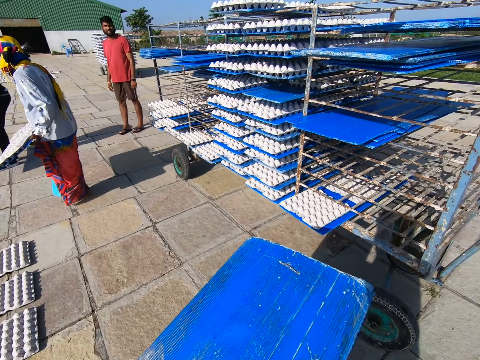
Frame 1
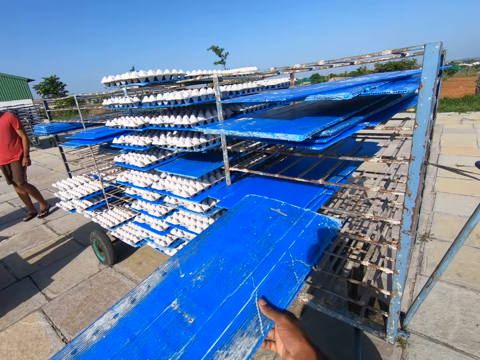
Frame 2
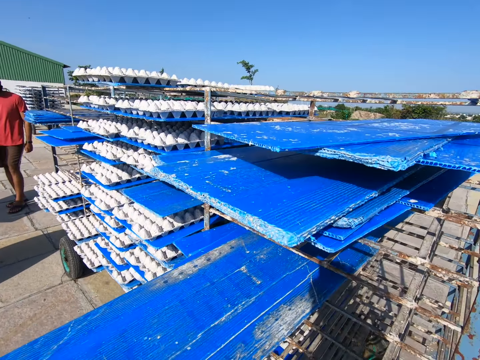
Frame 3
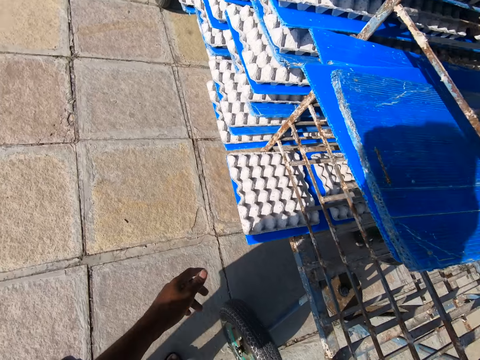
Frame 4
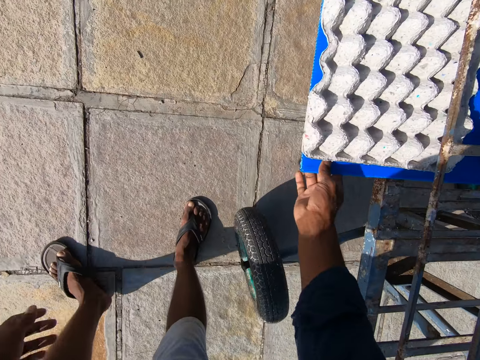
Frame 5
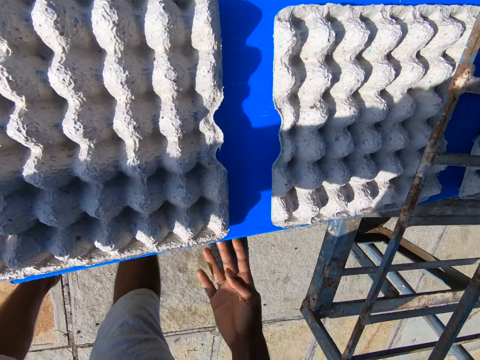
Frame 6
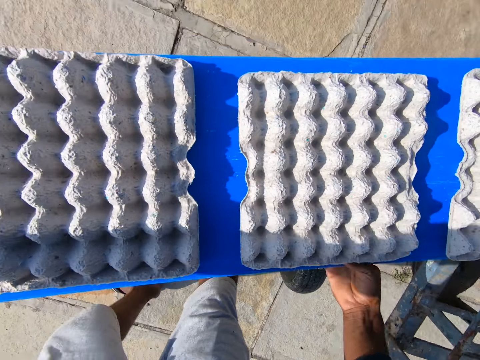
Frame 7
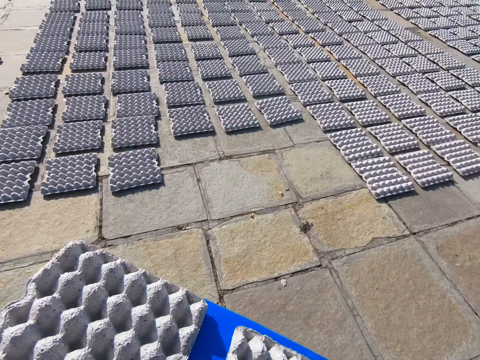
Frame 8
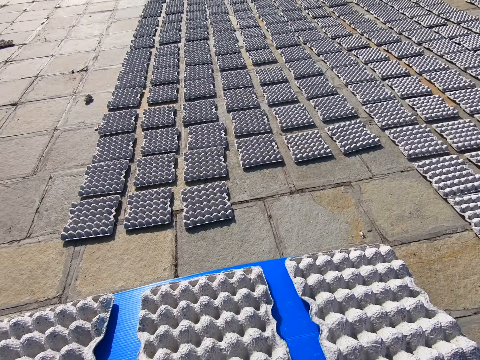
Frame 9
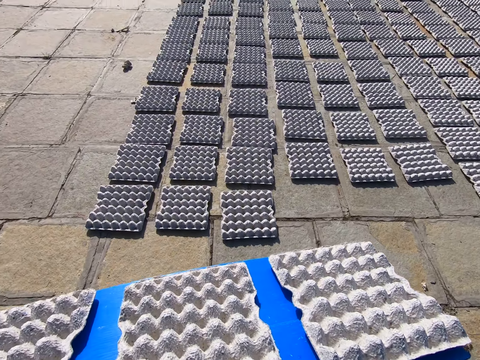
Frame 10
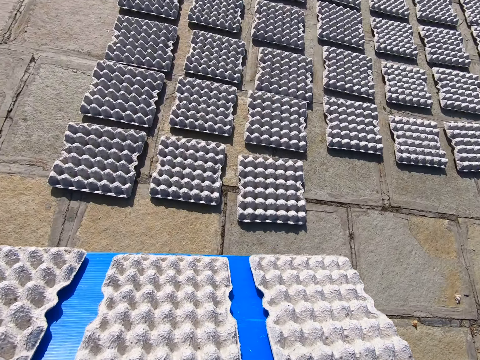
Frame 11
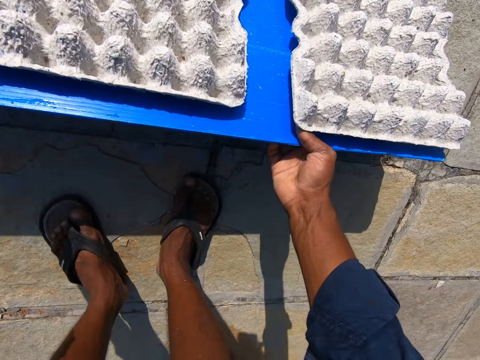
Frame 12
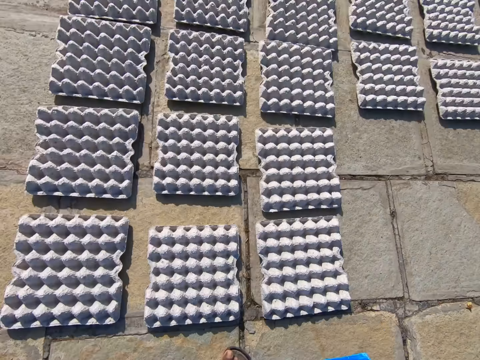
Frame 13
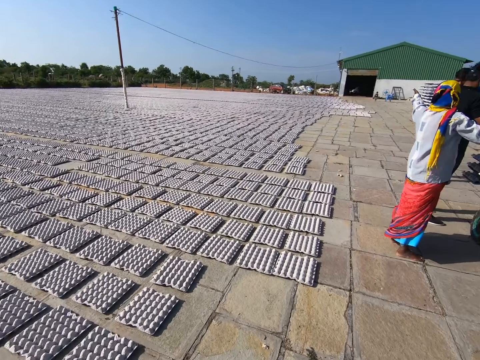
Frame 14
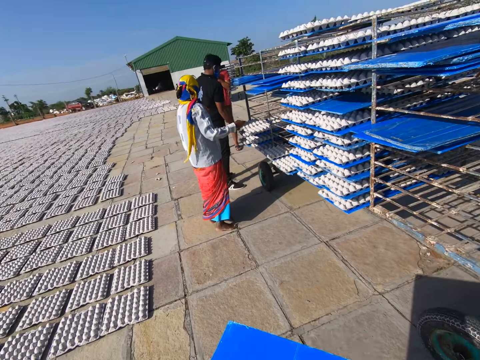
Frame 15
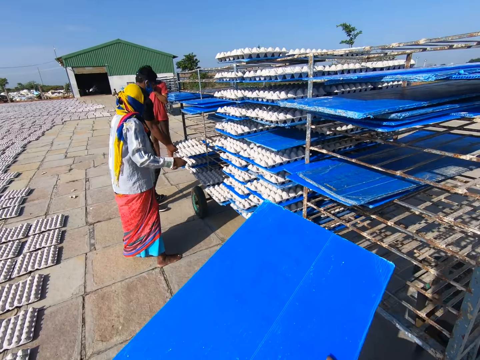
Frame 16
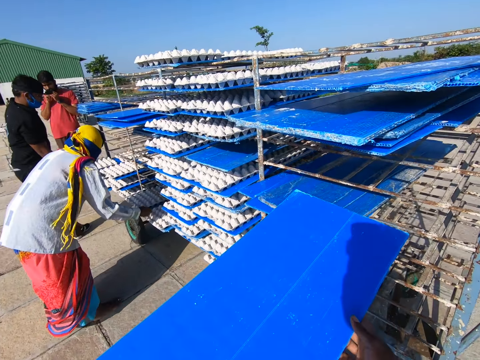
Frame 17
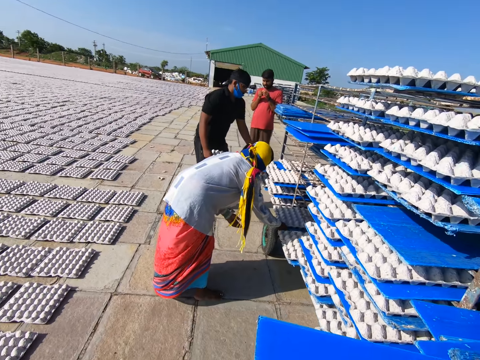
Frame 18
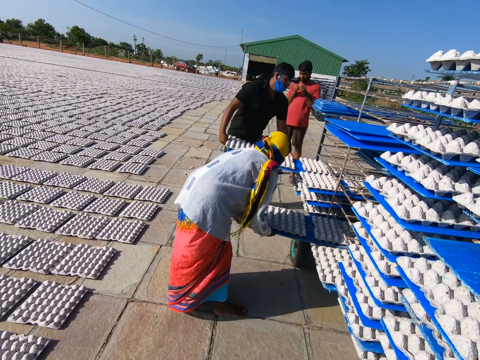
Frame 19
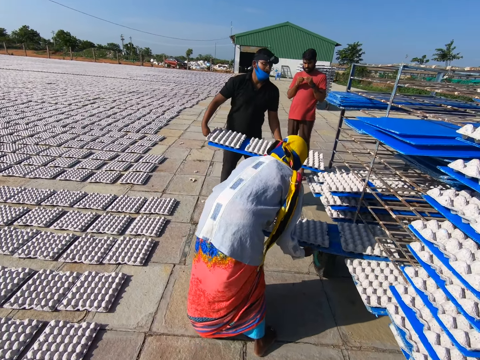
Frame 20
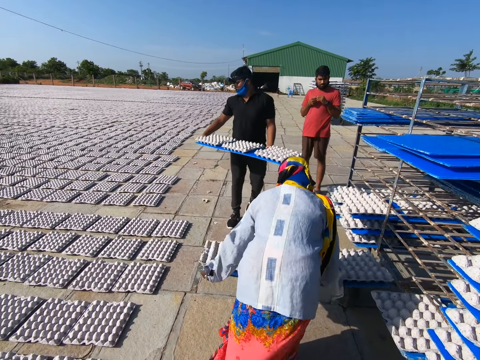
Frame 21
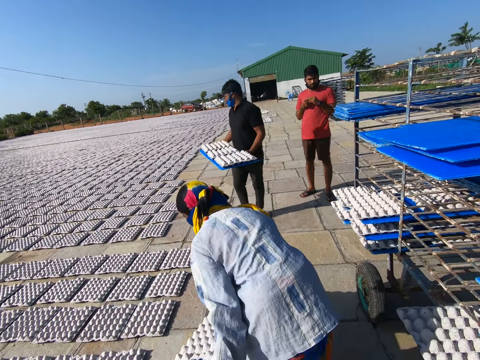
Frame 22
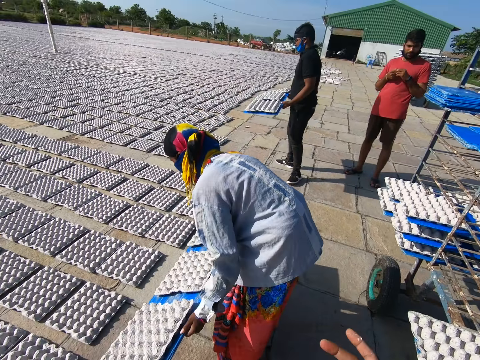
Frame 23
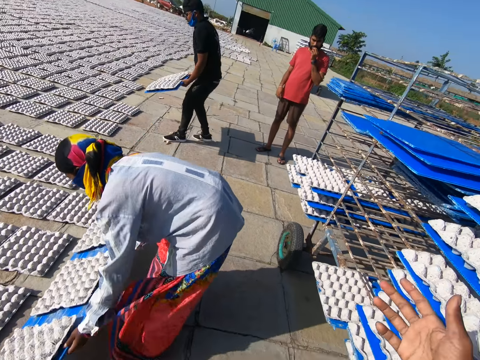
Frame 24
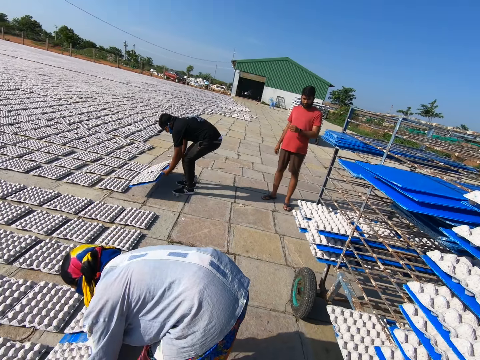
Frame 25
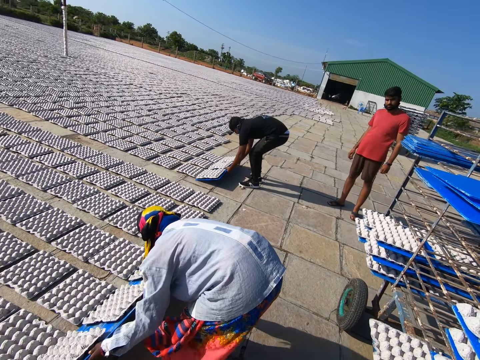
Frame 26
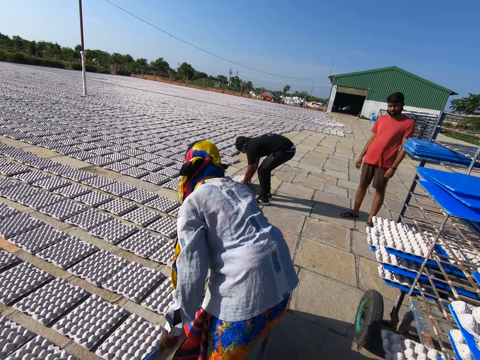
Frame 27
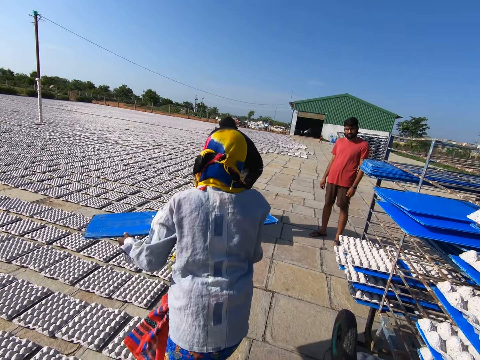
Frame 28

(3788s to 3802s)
The camera wearer moves around. He places the tray into the rack with his hands. He pulls a tray from the rack with his hands. He moves around. He drops the egg crates on the tray on the floor with his hands. He moves around. He puts the tray in the rack with both hands. A man picks a tray of egg crates from the rack with both hands. A woman picks a tray of egg crates from the rack with both hands. The camera wearer looks around the compound. The woman drops the egg crates on the tray on the ground. The man drops the egg crates on the tray on the ground.

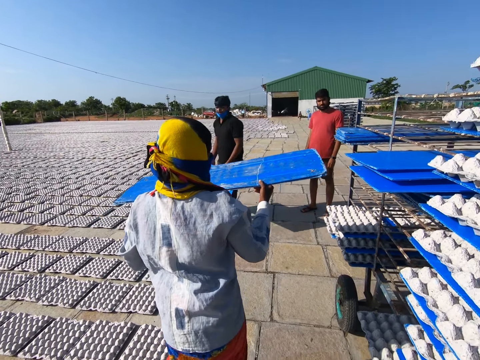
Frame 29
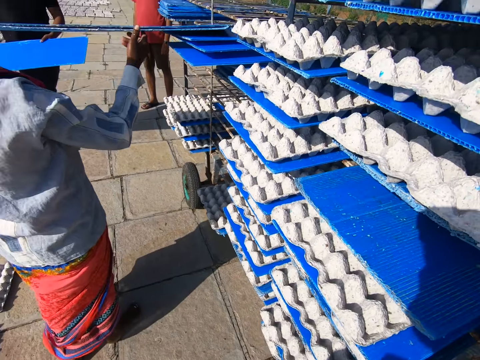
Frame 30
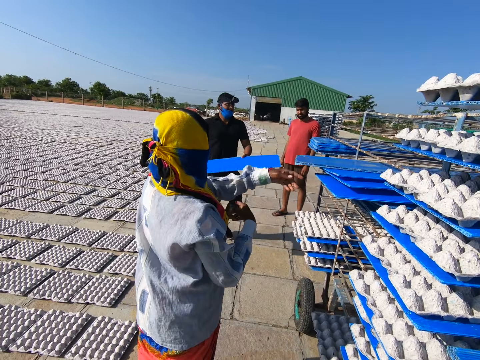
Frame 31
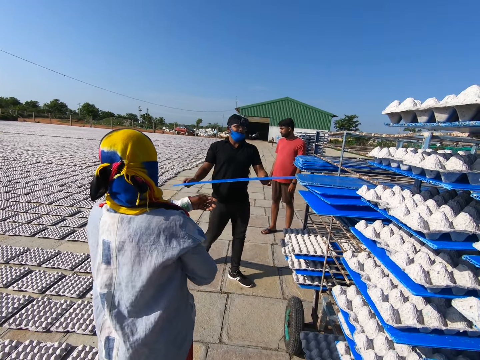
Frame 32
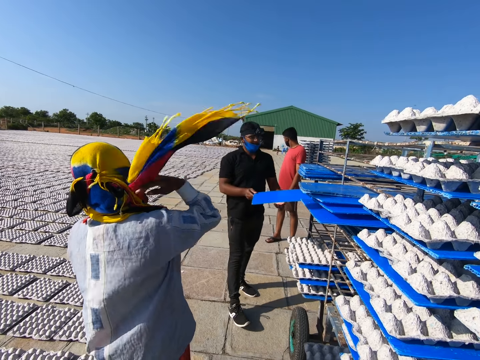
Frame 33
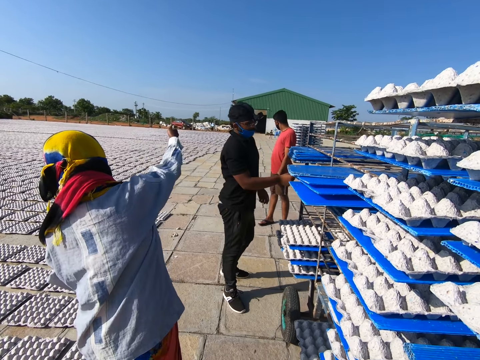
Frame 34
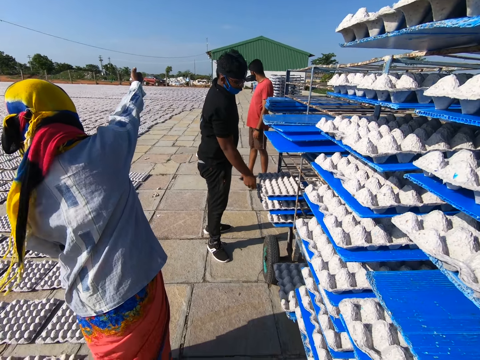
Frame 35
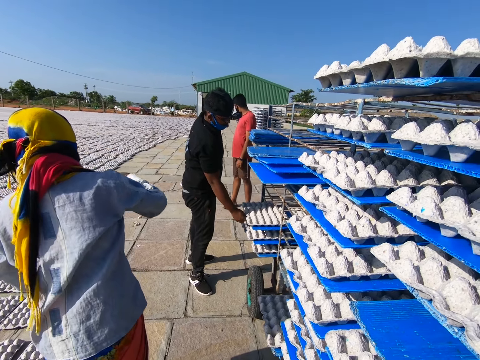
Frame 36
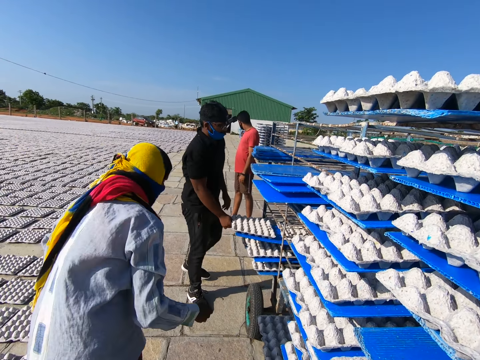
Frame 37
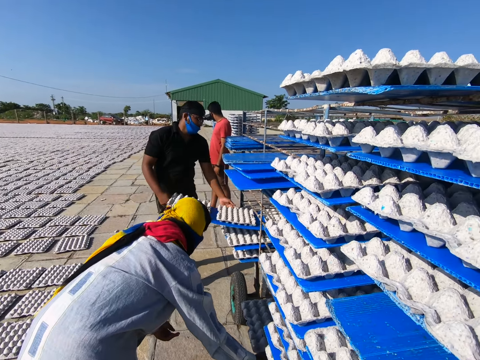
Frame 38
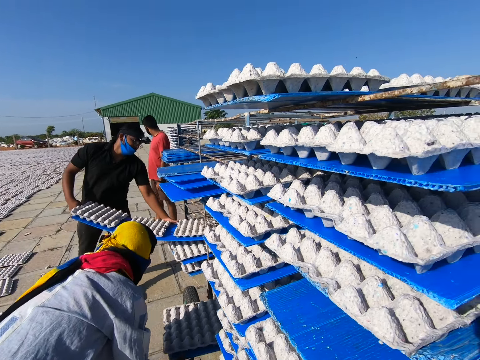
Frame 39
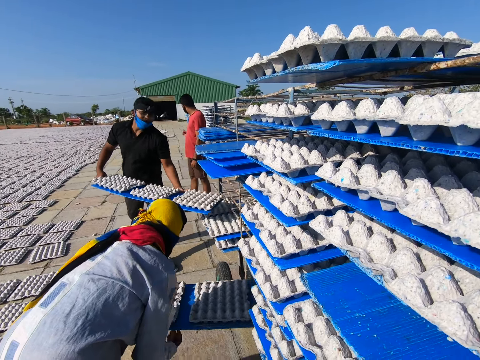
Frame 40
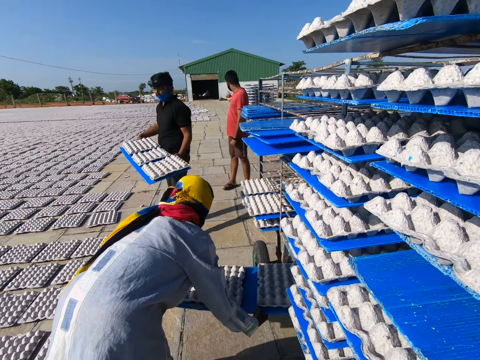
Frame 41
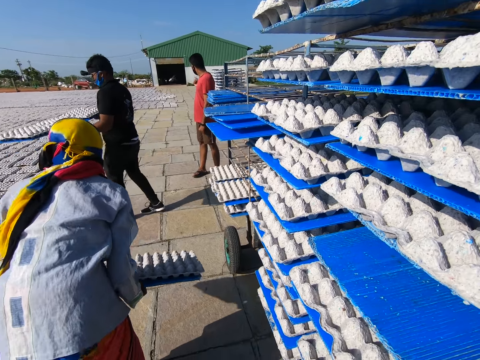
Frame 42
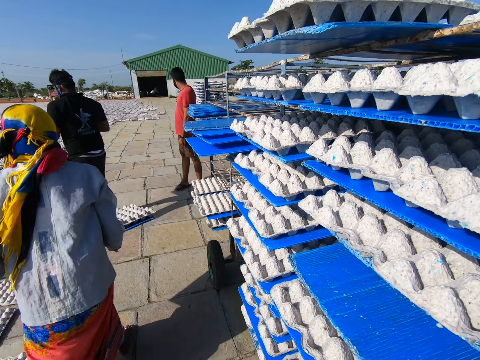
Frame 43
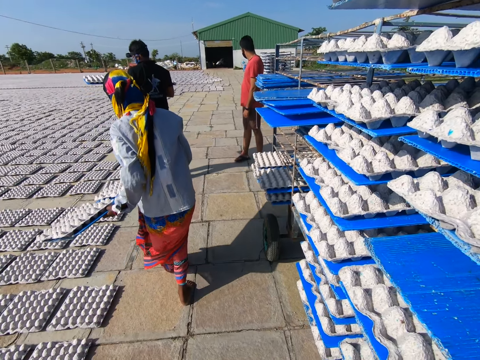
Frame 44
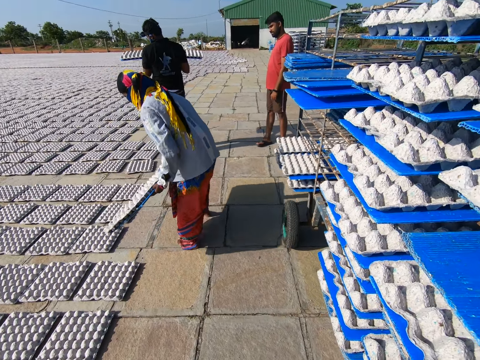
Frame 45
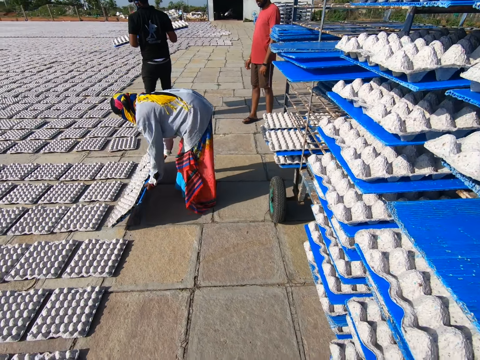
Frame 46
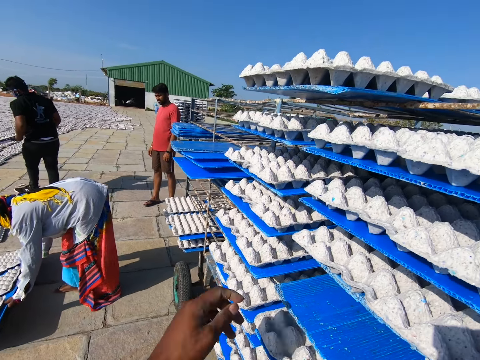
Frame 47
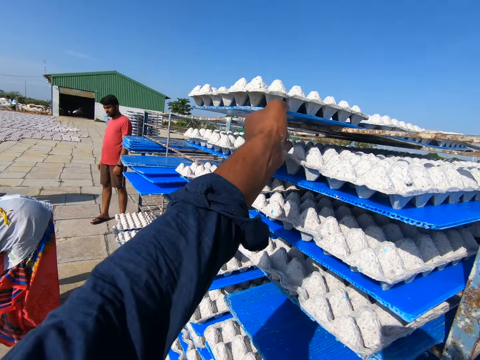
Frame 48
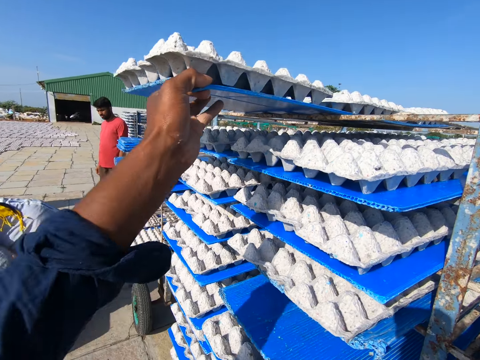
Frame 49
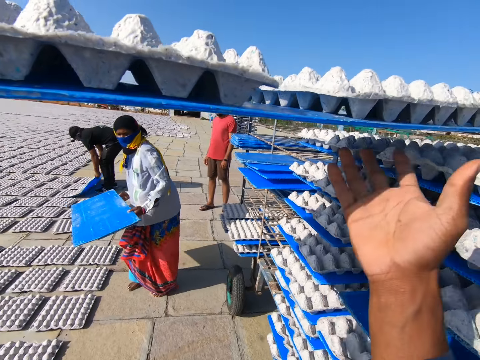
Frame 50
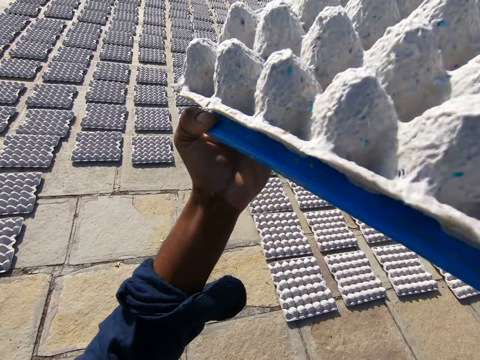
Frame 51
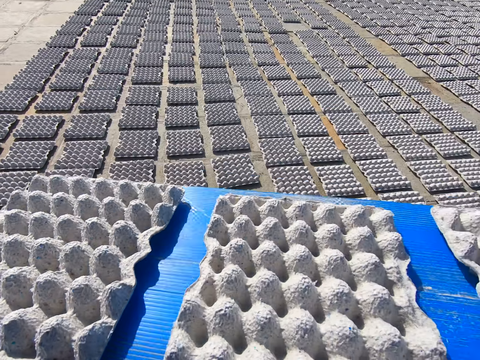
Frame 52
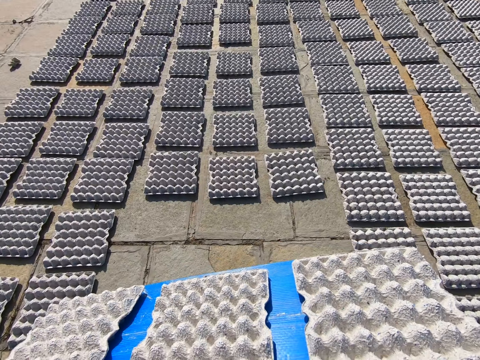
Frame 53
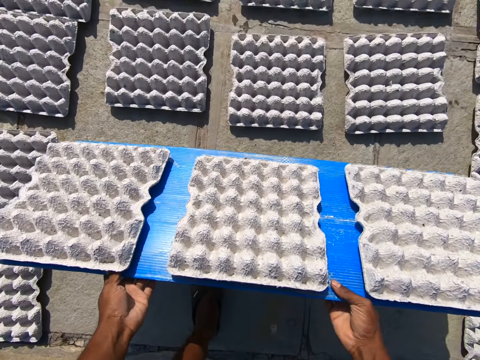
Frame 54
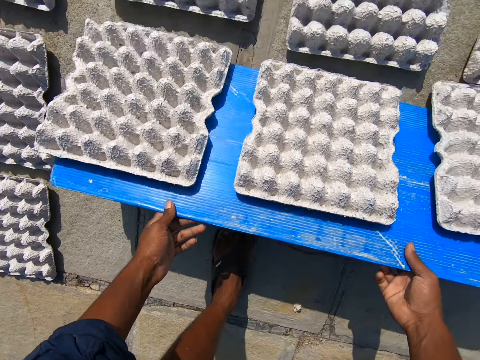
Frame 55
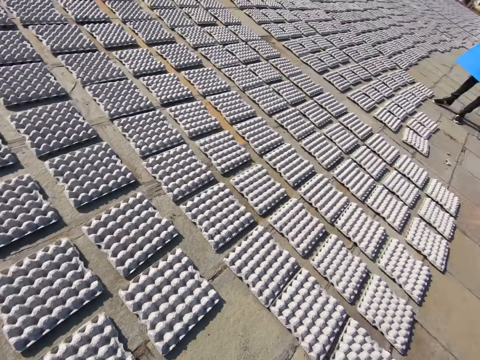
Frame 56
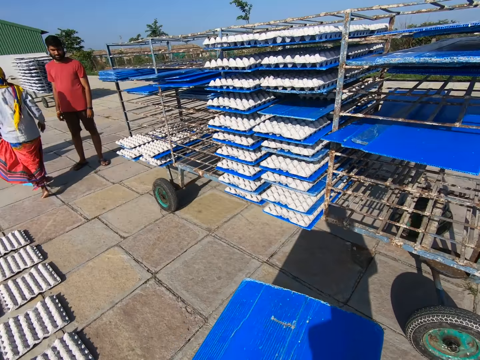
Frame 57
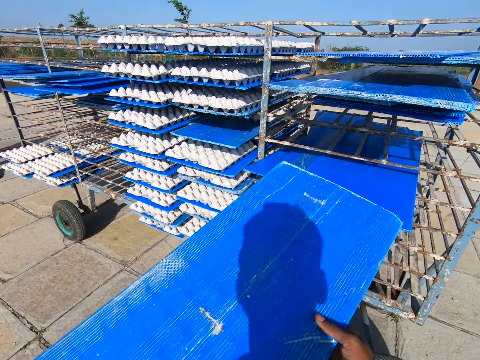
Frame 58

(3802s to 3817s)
A woman puts the tray in the rack with both hands. A man puts the tray in the rack with both hands. The woman adjusts her hijab and uses gestures. The man picks a tray of egg crates from the rack with both hands. The woman picks a tray of egg crates from the rack with both hands. The woman drops the egg crates on the tray on the ground. The man drops the egg crates on the tray on the ground. The camera wearer picks a tray of egg crates from the rack with both hands. They drop the egg crates on the tray on the ground.
